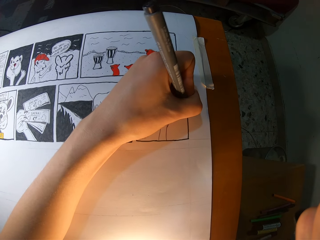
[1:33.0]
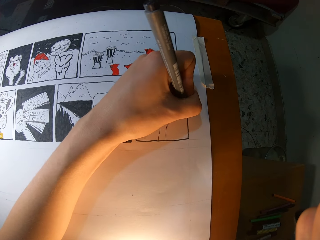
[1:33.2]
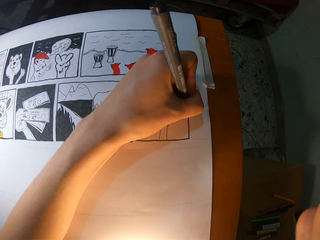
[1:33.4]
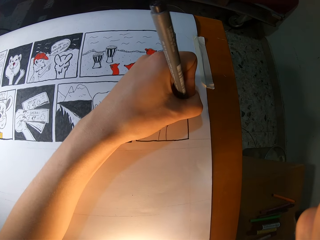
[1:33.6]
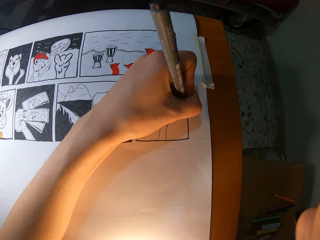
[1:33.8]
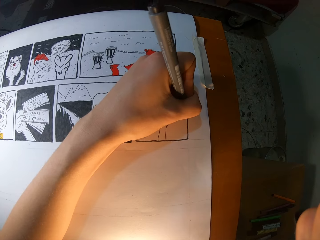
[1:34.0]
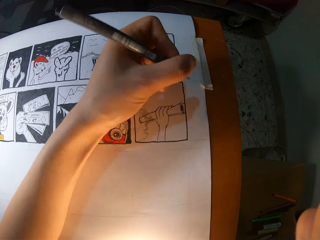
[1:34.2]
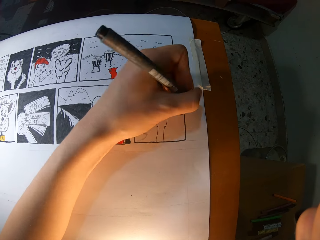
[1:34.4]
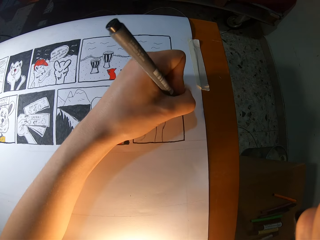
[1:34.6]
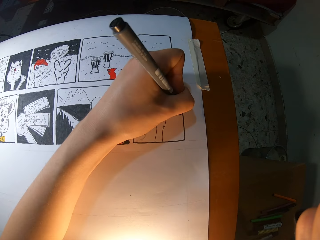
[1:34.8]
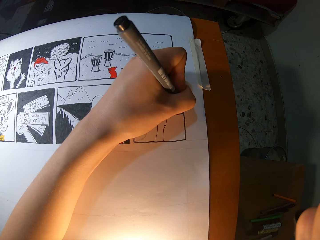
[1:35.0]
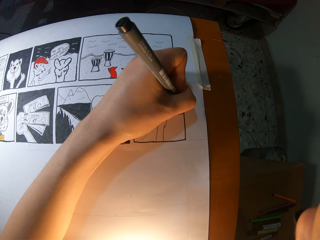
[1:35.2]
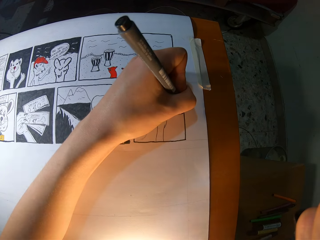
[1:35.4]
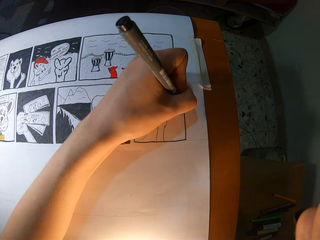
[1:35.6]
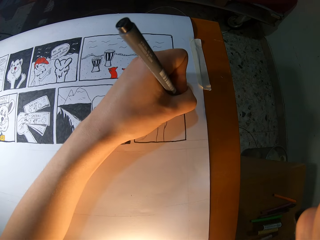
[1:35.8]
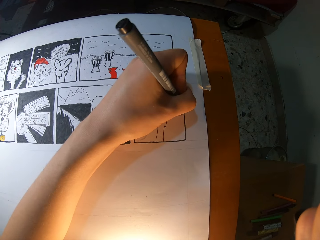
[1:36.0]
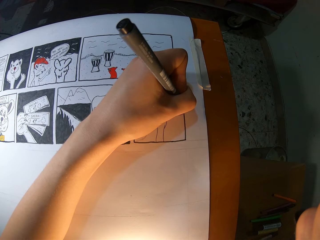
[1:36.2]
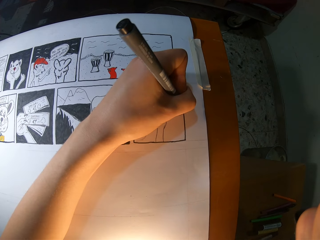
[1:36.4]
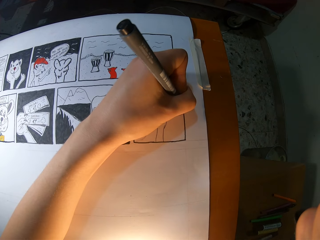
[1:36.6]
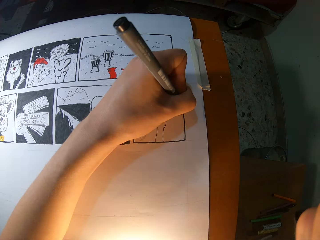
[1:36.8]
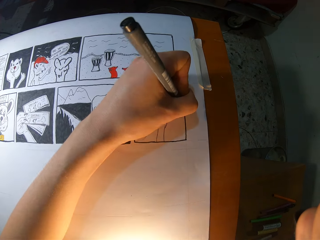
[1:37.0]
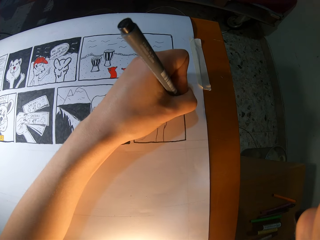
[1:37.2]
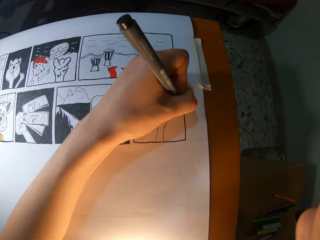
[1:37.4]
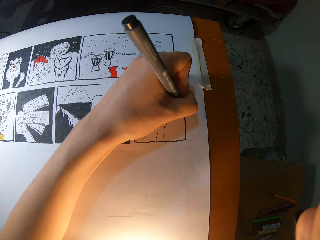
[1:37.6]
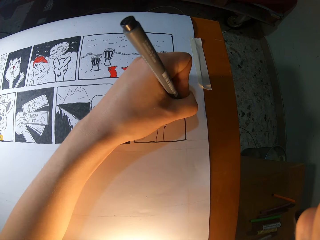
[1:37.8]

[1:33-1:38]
The camera wearer draws the book with a marker pen. They draw the book with the marker pen again.

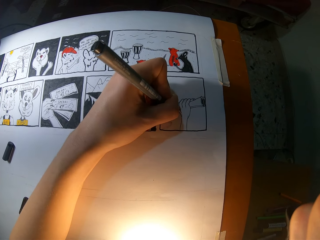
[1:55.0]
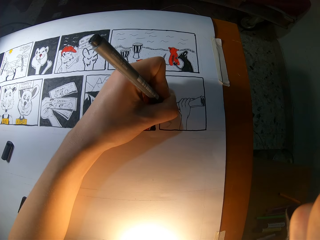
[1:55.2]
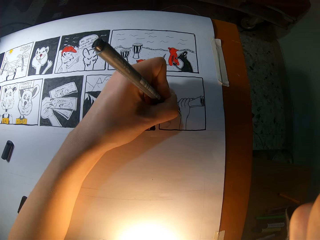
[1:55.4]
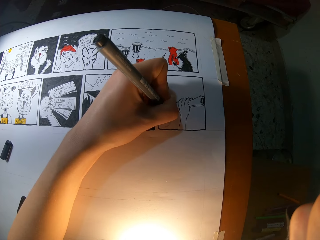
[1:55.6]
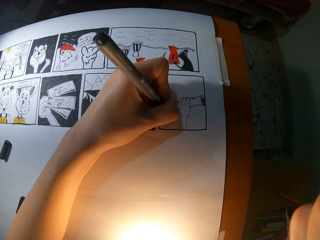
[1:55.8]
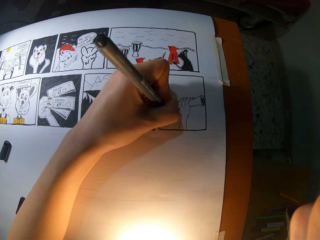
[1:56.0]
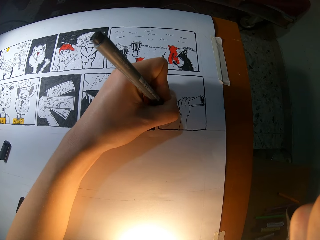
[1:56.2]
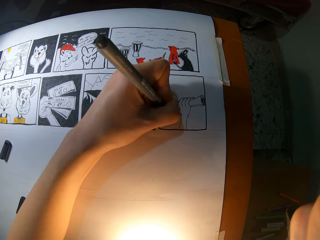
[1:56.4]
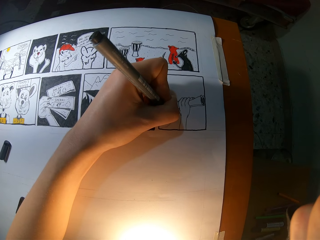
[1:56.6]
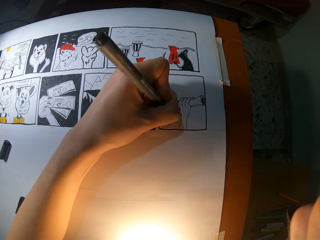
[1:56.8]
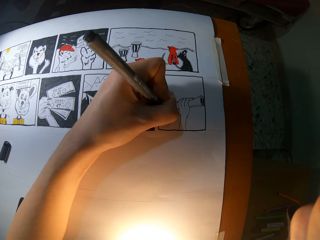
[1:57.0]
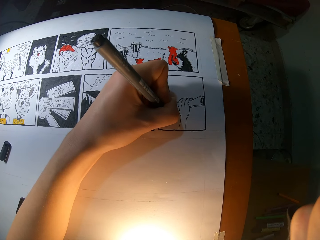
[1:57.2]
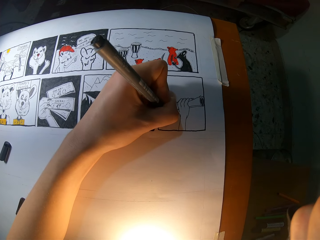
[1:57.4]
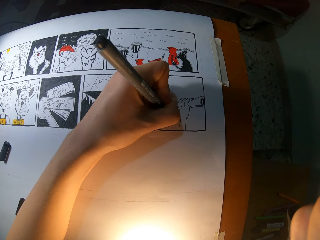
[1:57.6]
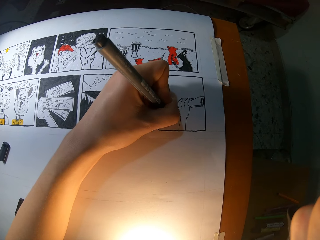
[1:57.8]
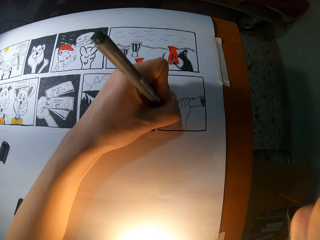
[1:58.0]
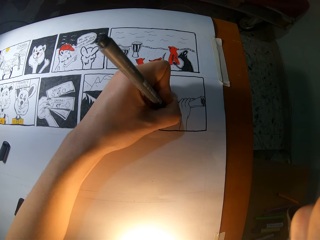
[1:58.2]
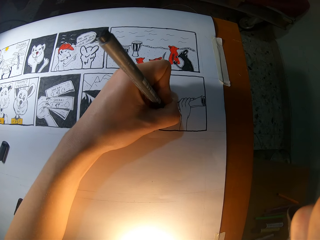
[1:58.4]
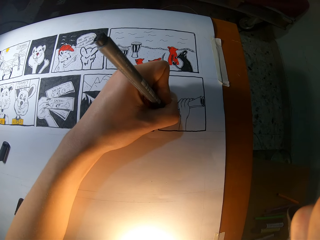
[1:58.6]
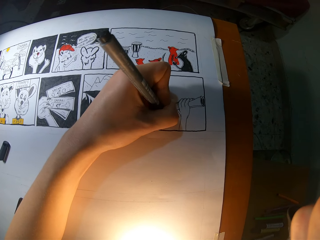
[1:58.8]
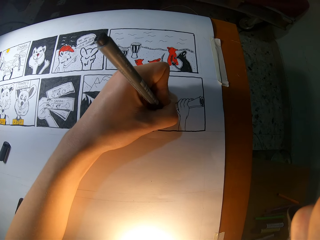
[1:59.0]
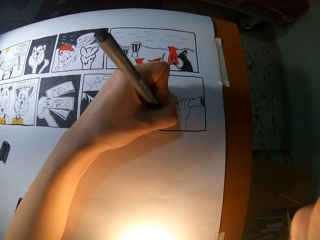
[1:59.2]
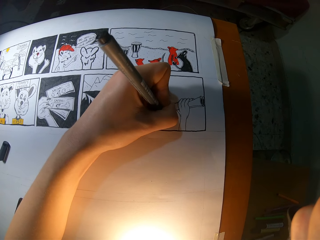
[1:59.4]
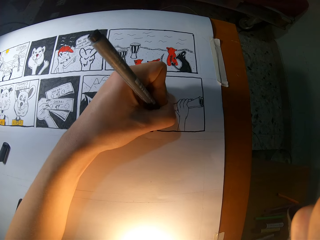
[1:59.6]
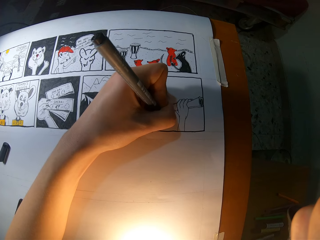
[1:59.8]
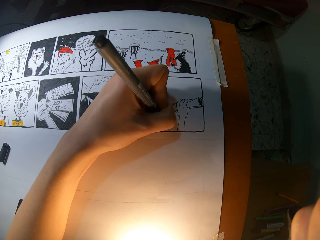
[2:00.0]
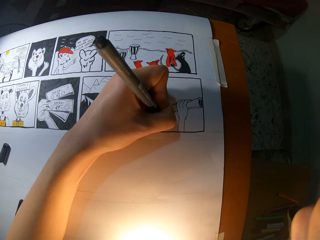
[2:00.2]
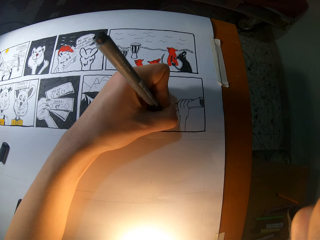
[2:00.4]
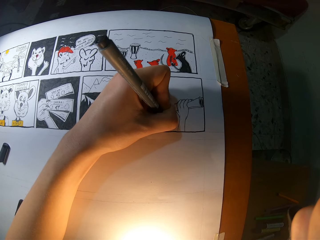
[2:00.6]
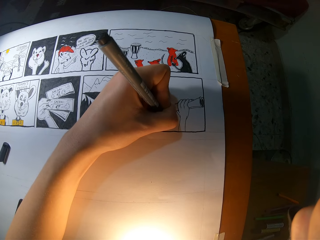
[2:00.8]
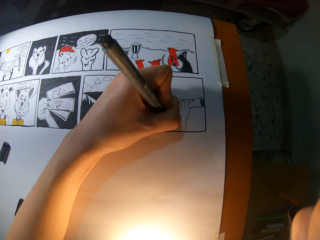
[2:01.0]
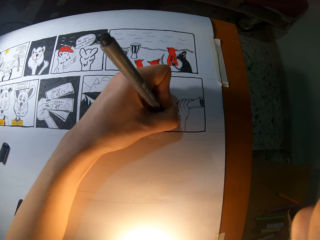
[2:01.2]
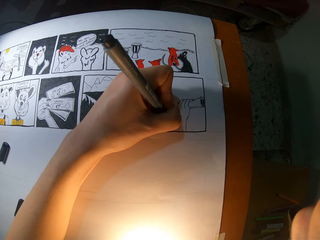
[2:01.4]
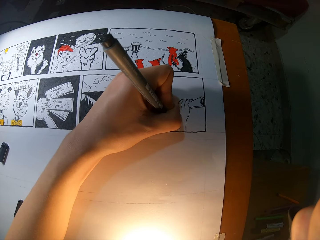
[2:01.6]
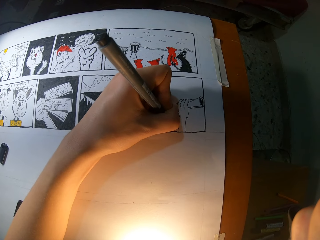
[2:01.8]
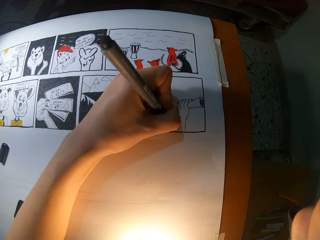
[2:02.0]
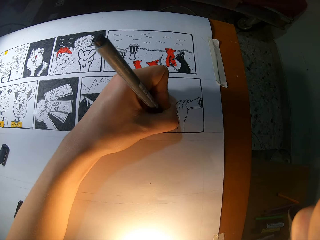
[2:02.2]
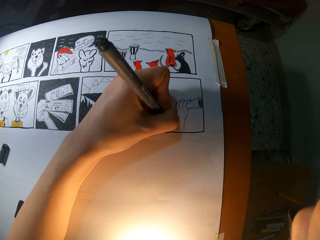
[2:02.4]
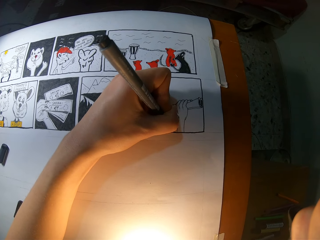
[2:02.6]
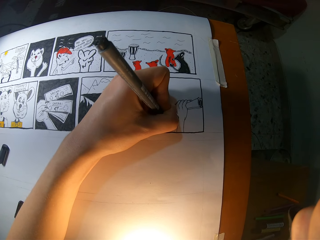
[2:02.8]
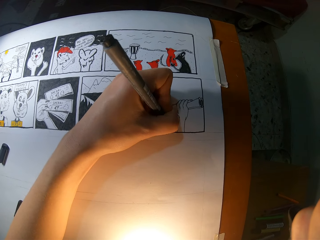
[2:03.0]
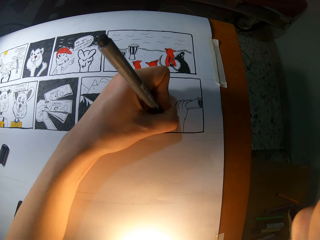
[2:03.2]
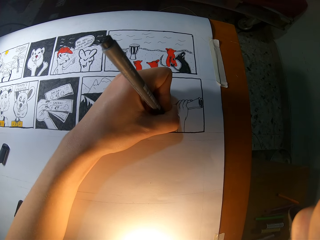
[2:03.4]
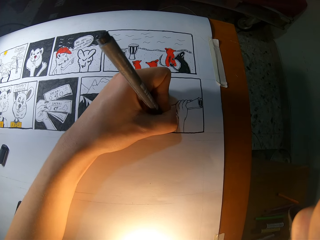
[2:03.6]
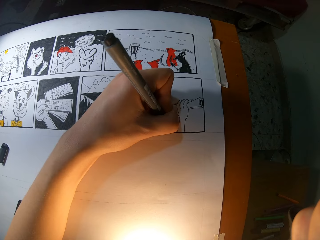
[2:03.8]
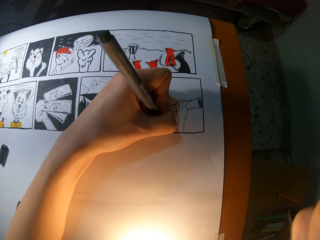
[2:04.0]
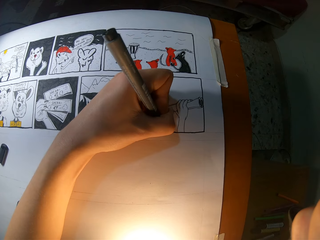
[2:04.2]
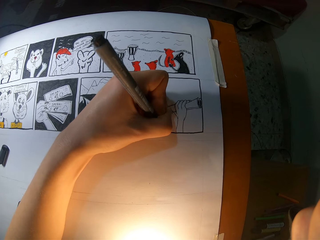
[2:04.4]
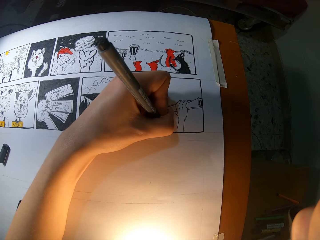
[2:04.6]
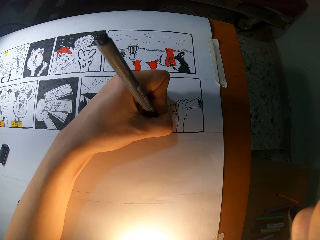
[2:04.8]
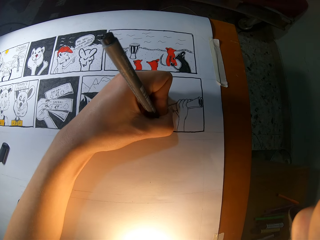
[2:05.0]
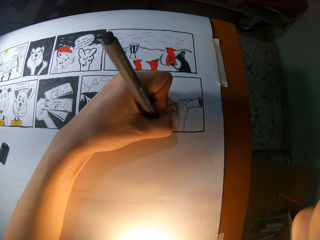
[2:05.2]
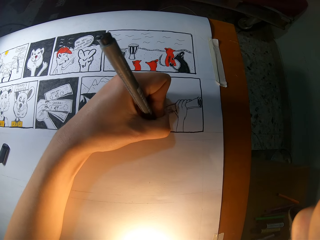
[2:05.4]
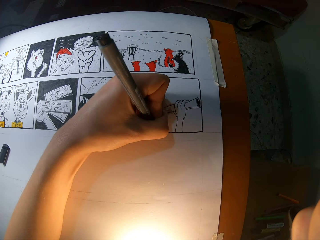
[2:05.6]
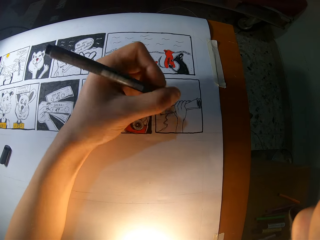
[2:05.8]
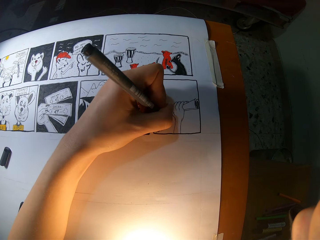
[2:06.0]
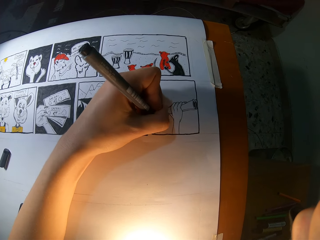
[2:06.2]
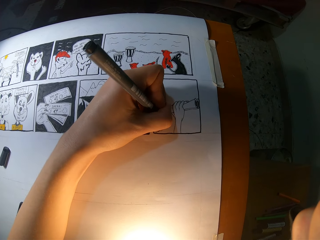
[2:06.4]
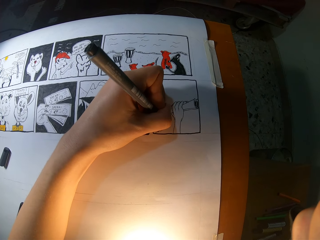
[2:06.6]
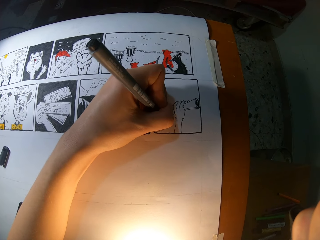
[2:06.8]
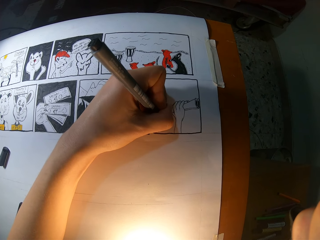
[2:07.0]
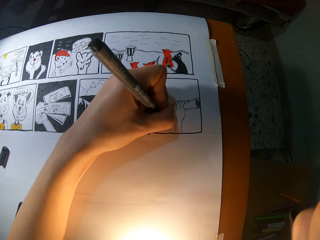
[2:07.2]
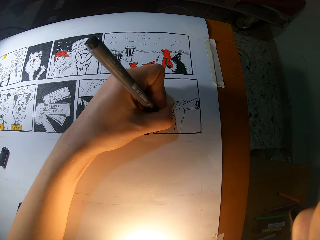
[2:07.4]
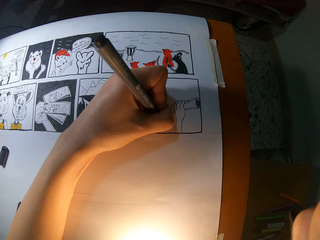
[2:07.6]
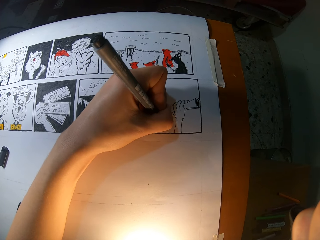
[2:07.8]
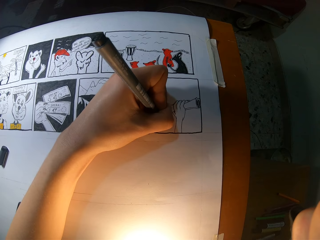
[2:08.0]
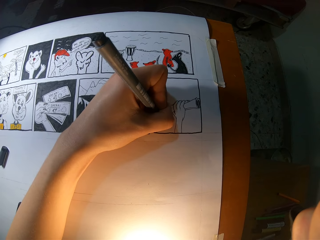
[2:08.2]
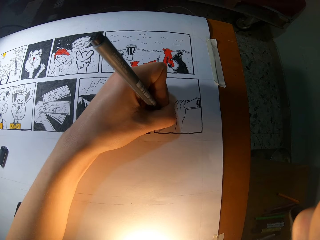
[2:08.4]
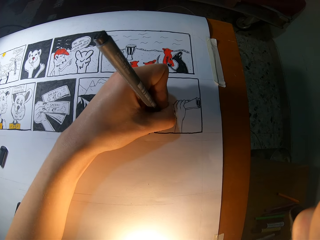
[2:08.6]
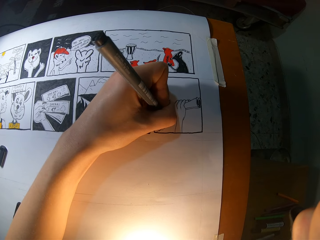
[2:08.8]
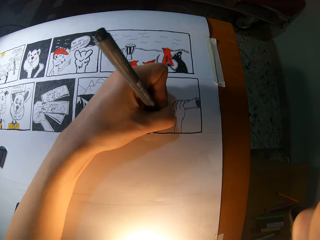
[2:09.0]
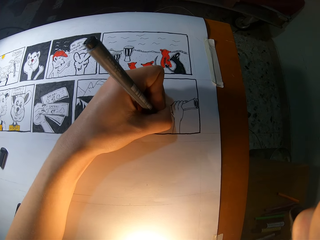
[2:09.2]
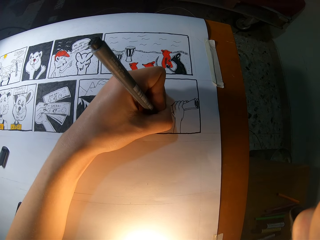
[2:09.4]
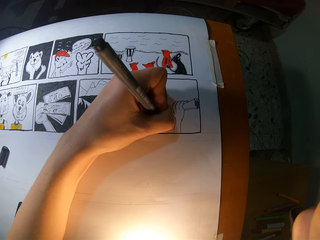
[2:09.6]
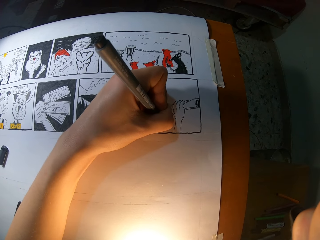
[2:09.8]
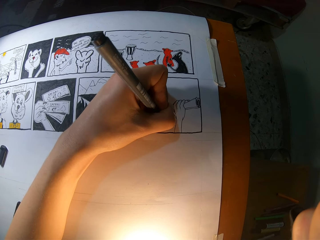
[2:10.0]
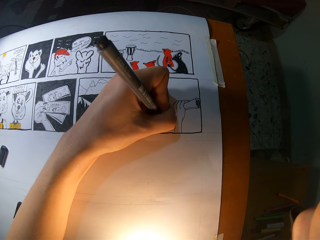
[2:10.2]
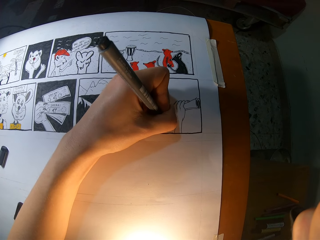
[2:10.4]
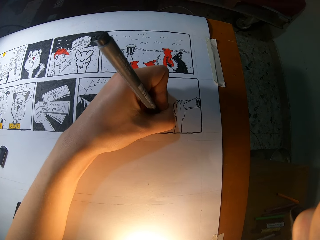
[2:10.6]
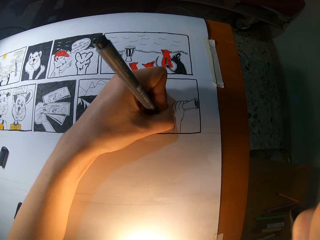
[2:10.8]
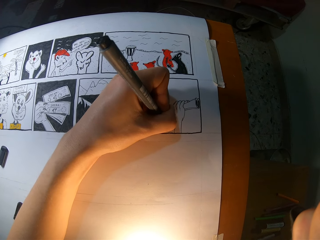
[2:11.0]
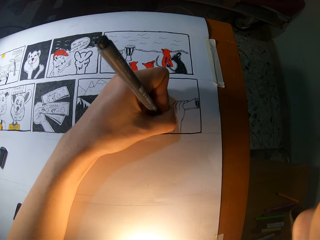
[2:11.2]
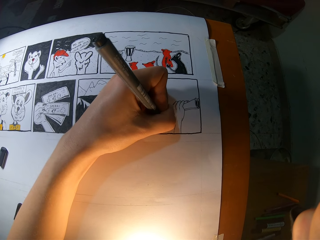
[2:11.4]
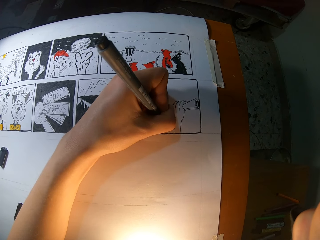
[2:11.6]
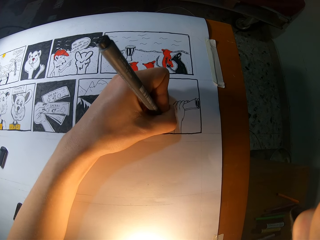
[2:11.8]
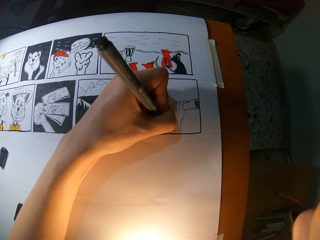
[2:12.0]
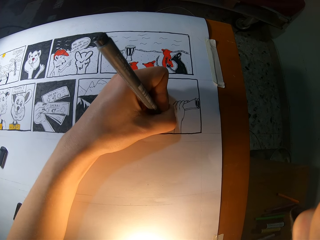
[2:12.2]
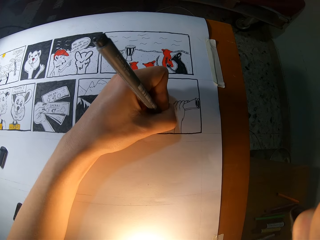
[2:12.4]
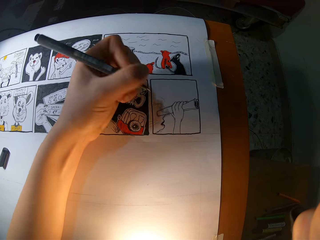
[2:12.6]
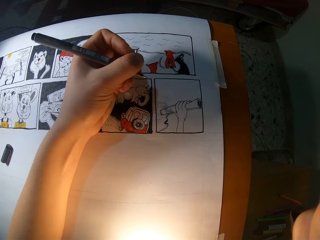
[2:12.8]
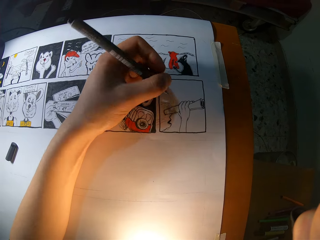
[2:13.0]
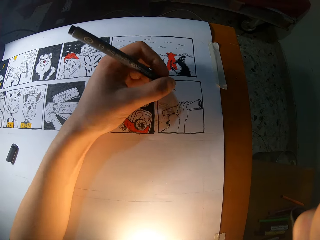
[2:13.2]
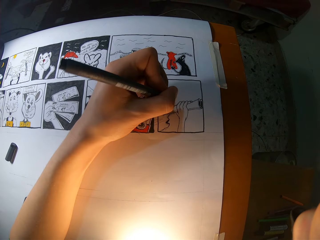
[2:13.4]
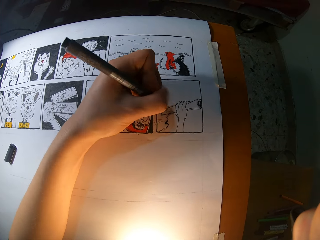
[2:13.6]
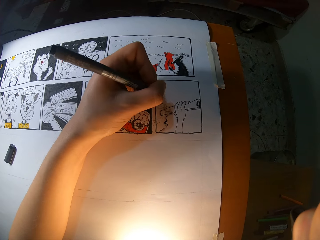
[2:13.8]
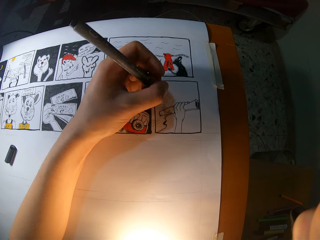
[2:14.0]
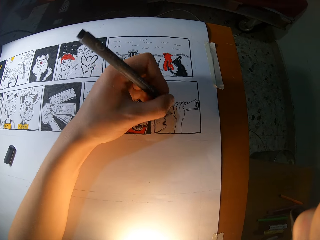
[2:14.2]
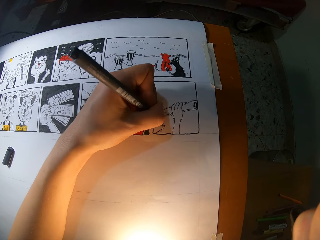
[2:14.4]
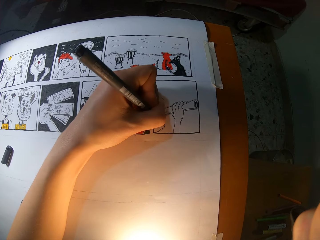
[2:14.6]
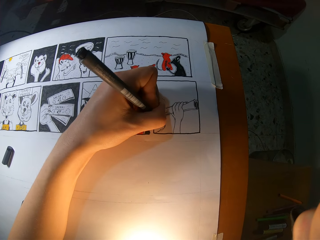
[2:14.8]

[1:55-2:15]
The camera wearer draws the book with a marker pen repeatedly.
